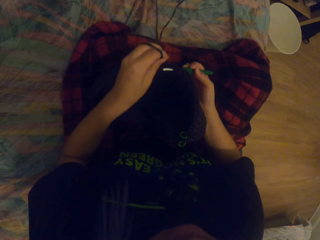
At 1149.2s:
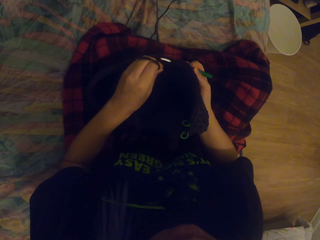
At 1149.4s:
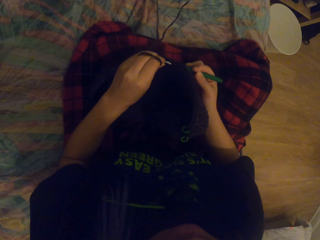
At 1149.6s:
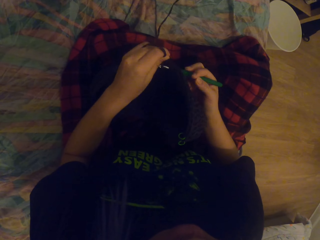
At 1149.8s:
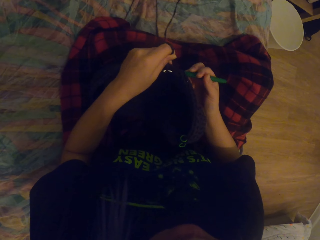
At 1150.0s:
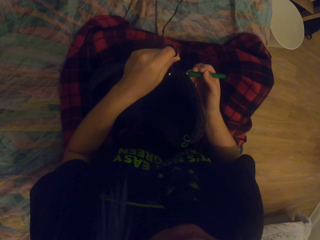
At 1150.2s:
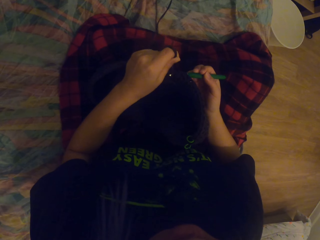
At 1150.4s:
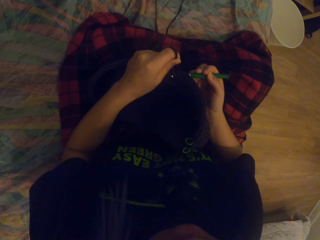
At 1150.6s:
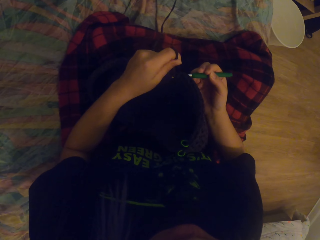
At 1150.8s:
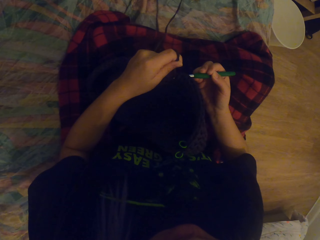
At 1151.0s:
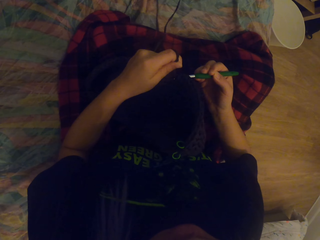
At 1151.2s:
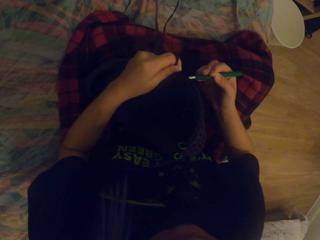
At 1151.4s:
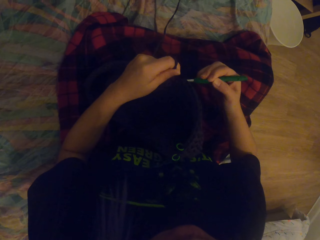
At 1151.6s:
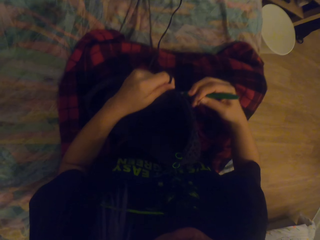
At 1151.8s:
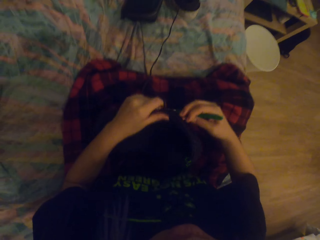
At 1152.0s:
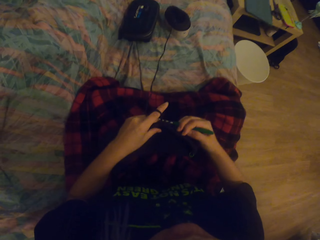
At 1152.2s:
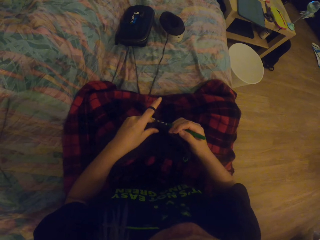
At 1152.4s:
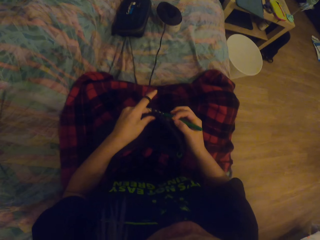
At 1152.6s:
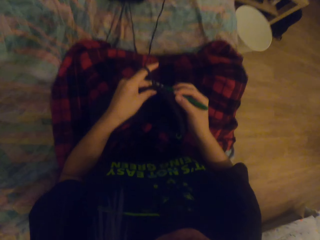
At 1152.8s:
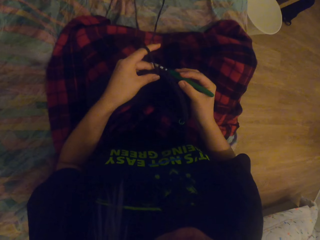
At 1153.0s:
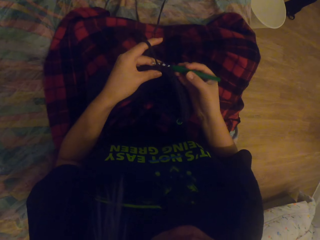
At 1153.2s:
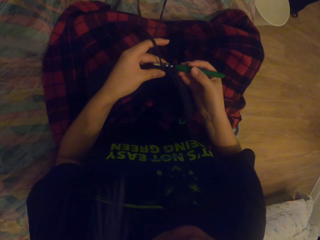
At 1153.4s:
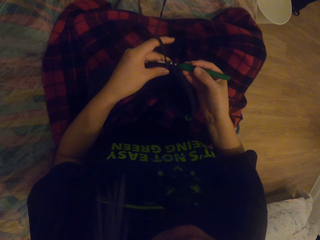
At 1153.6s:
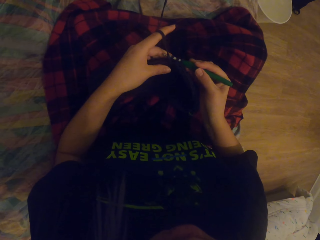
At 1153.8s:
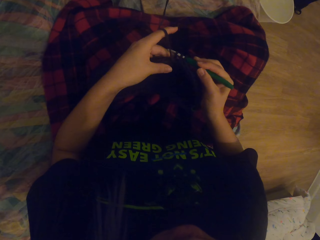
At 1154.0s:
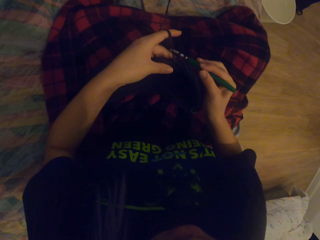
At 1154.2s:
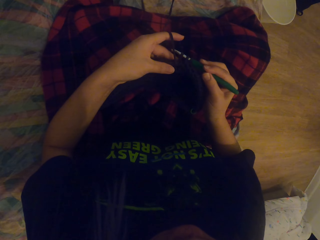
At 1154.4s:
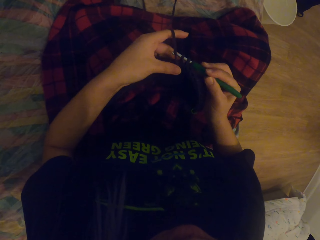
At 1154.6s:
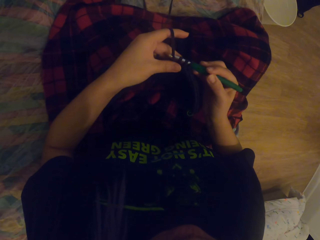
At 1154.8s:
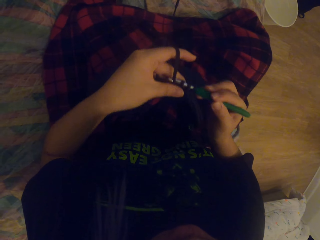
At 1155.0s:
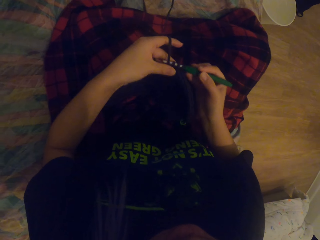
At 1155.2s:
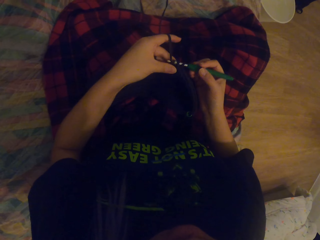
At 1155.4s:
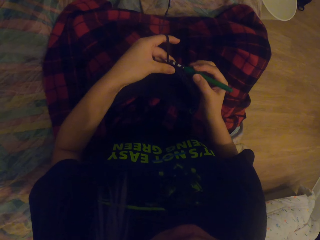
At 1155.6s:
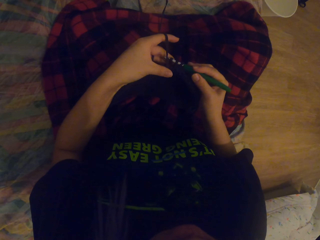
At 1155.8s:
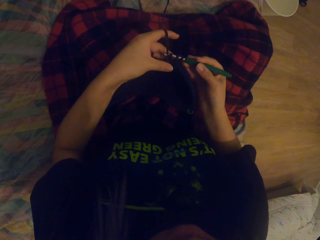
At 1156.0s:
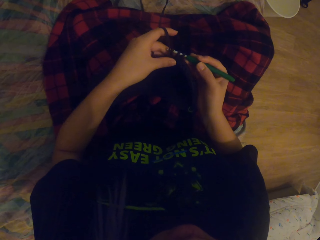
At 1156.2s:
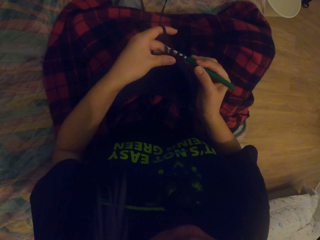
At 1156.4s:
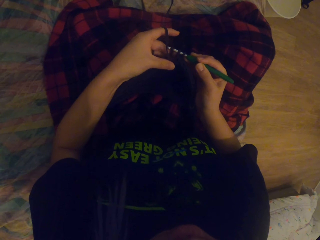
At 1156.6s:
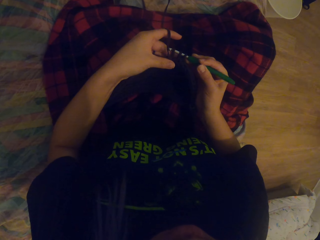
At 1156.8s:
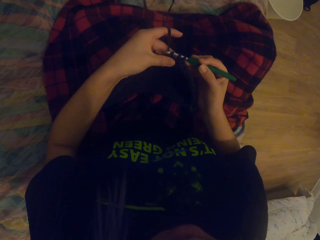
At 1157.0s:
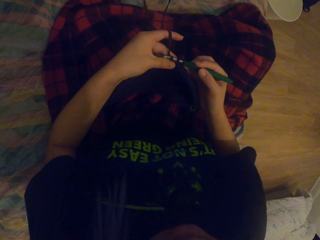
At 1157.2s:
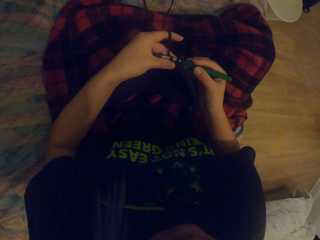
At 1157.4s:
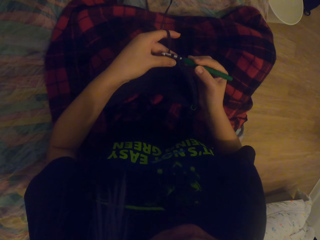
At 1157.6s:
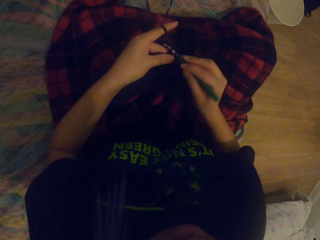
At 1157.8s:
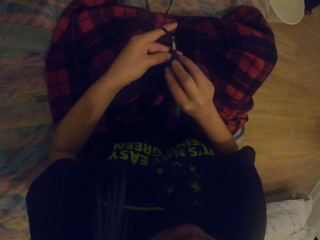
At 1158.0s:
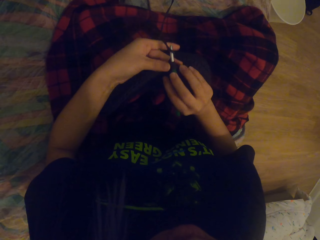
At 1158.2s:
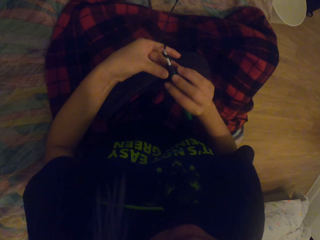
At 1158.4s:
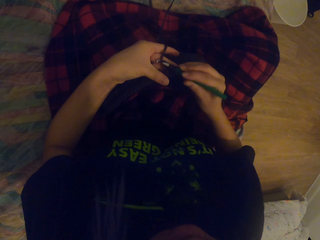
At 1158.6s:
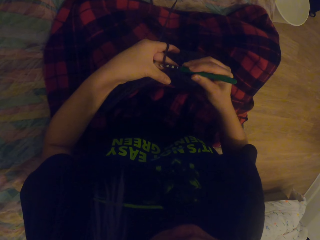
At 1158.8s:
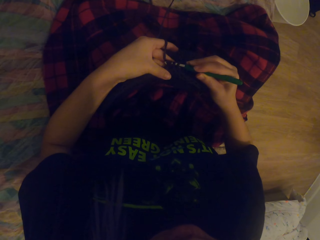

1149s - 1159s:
The camera wearer rolls the thread on the needle. They knit the fabric with the needle.

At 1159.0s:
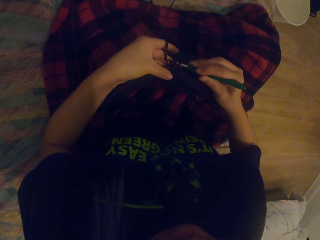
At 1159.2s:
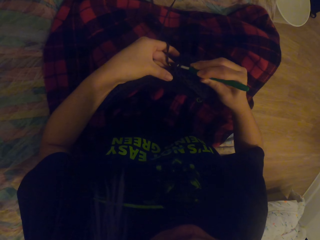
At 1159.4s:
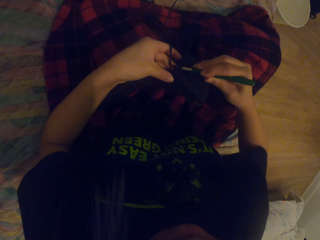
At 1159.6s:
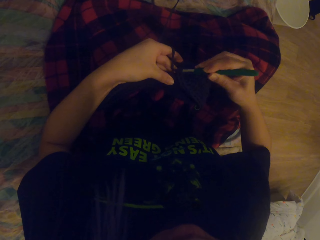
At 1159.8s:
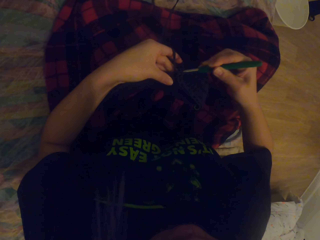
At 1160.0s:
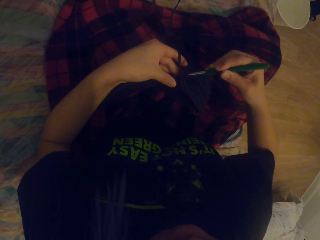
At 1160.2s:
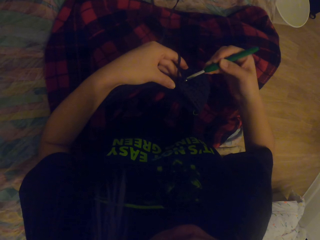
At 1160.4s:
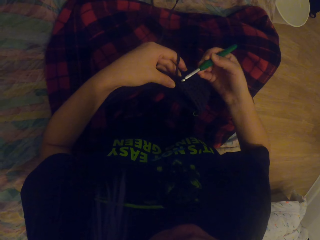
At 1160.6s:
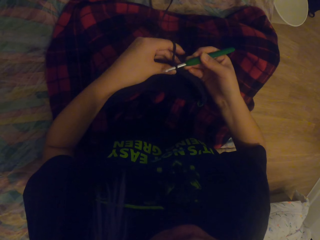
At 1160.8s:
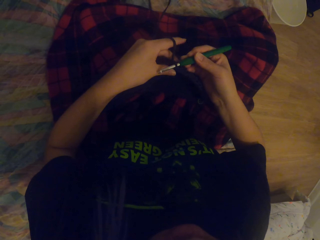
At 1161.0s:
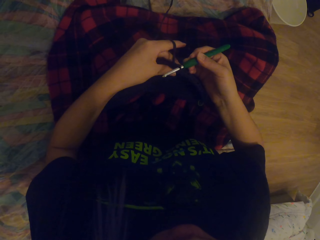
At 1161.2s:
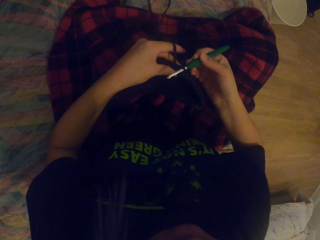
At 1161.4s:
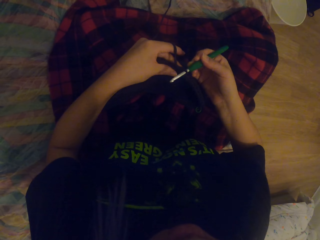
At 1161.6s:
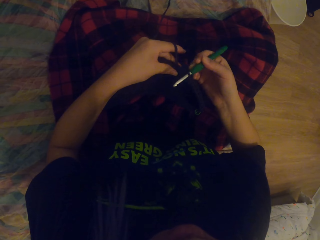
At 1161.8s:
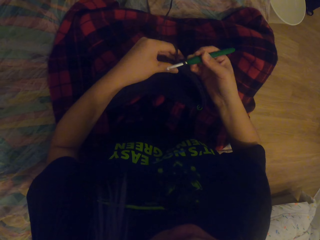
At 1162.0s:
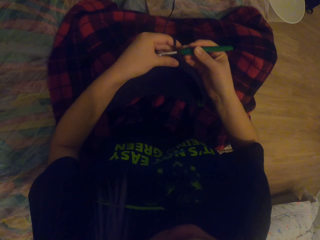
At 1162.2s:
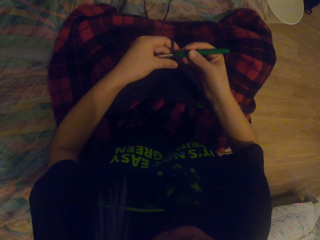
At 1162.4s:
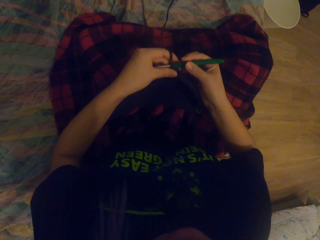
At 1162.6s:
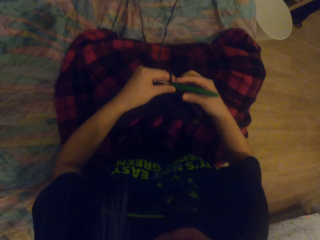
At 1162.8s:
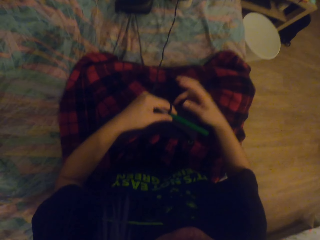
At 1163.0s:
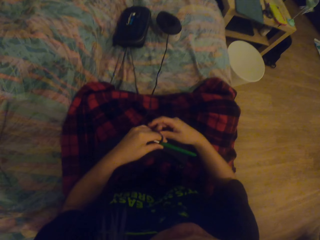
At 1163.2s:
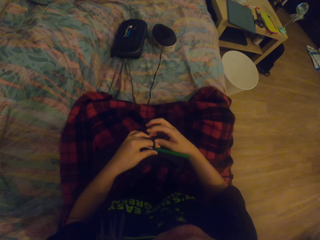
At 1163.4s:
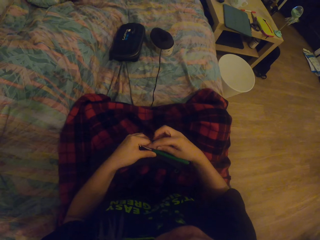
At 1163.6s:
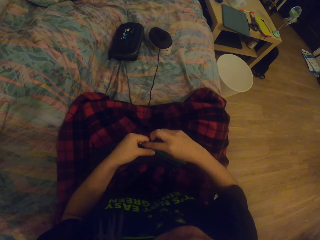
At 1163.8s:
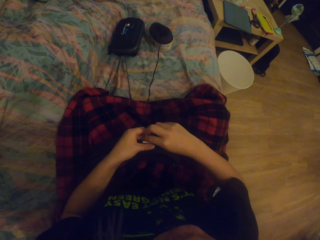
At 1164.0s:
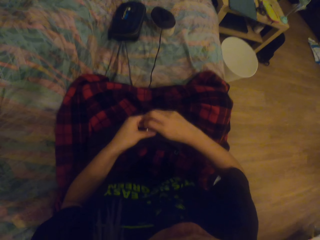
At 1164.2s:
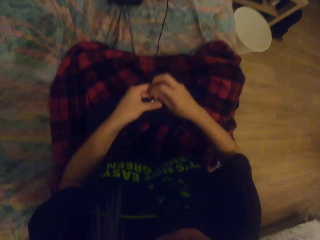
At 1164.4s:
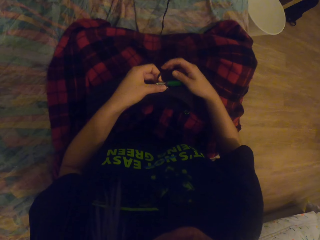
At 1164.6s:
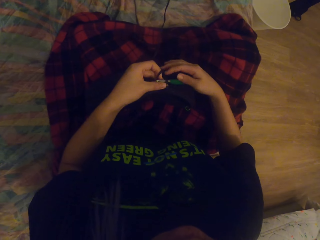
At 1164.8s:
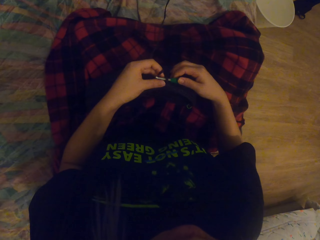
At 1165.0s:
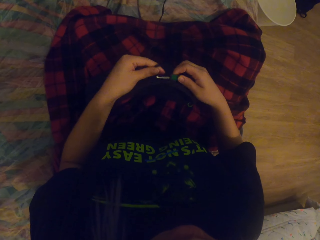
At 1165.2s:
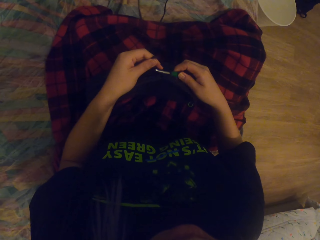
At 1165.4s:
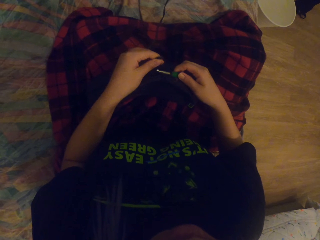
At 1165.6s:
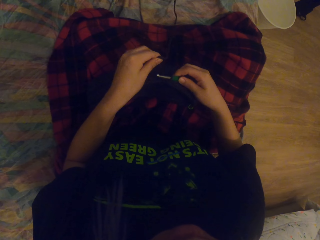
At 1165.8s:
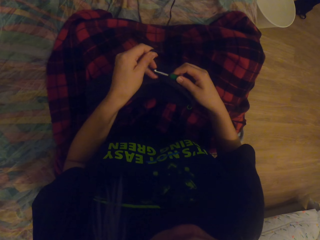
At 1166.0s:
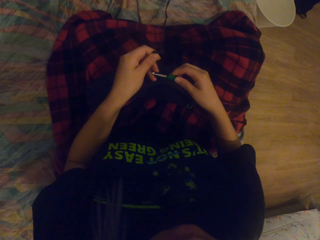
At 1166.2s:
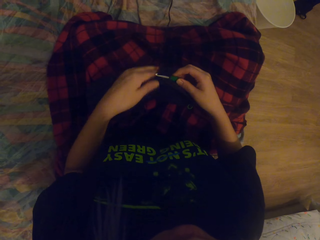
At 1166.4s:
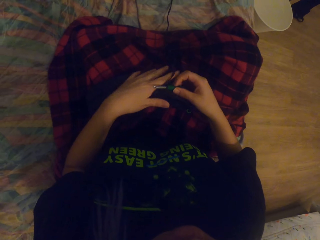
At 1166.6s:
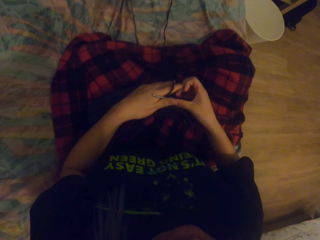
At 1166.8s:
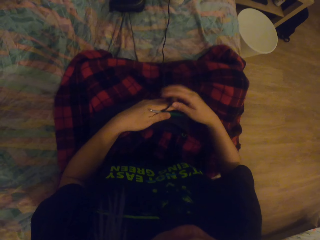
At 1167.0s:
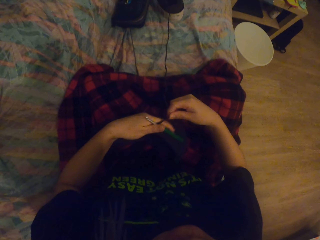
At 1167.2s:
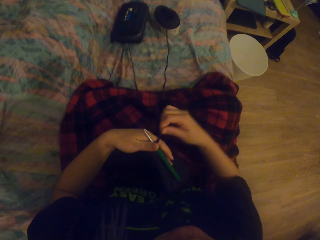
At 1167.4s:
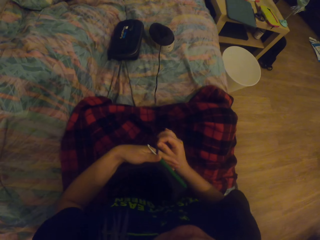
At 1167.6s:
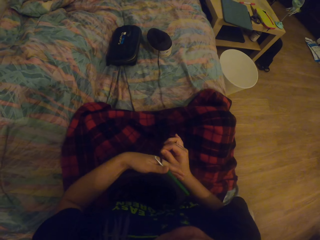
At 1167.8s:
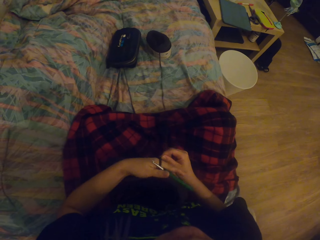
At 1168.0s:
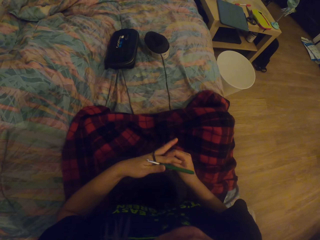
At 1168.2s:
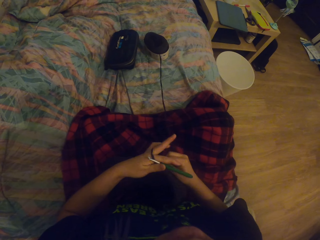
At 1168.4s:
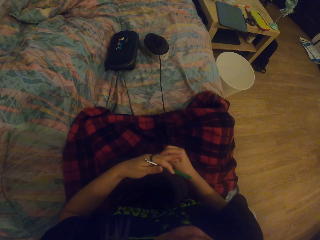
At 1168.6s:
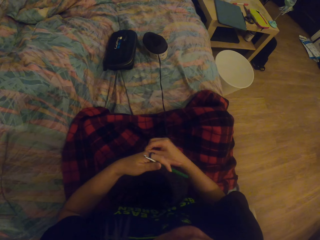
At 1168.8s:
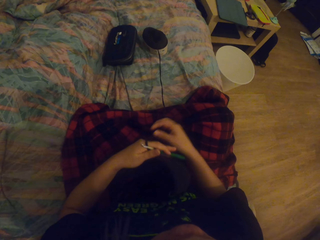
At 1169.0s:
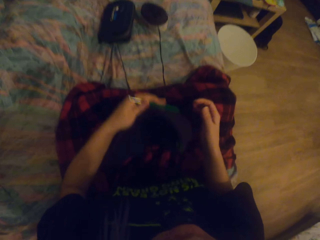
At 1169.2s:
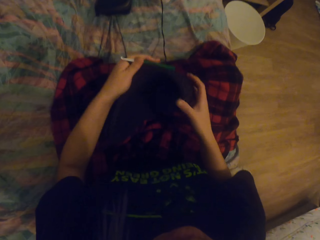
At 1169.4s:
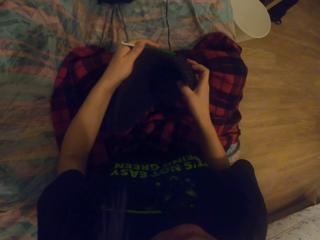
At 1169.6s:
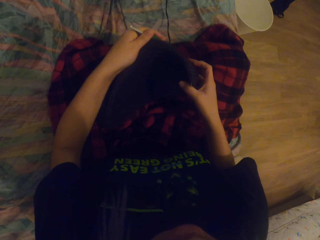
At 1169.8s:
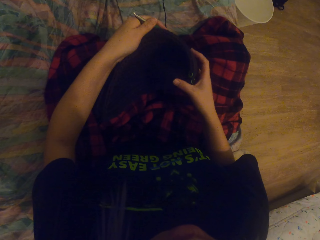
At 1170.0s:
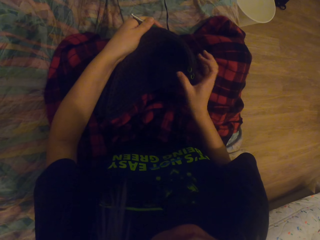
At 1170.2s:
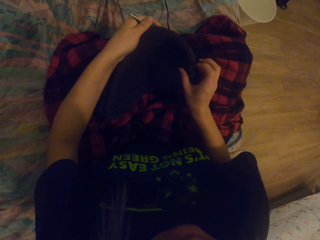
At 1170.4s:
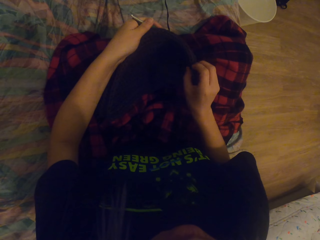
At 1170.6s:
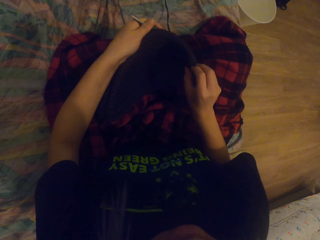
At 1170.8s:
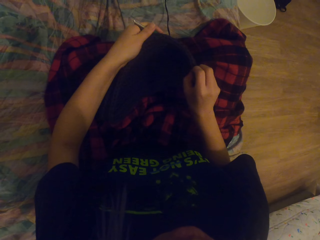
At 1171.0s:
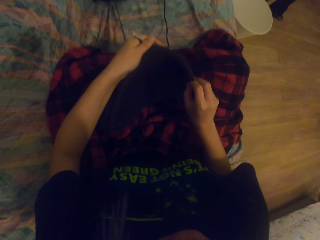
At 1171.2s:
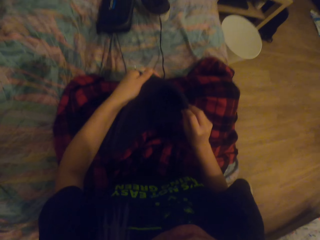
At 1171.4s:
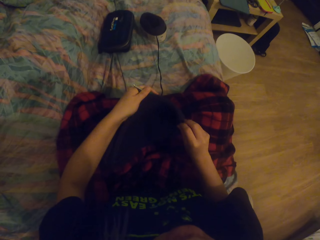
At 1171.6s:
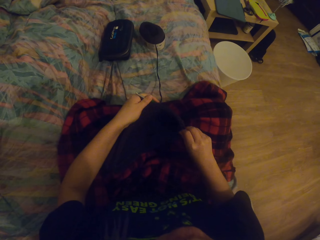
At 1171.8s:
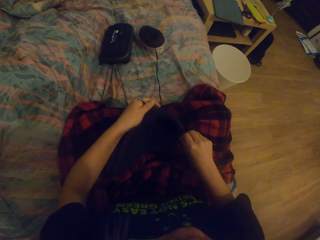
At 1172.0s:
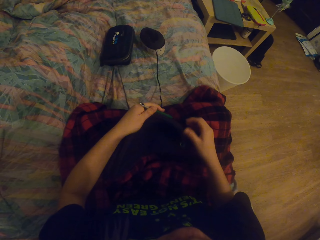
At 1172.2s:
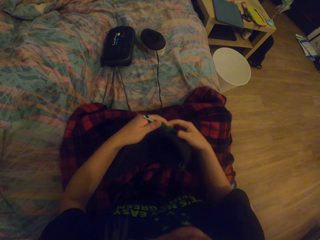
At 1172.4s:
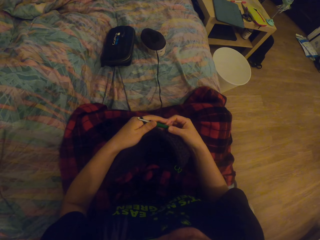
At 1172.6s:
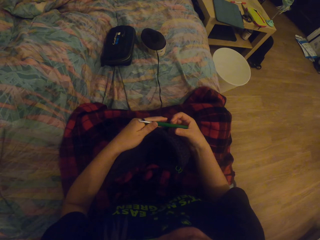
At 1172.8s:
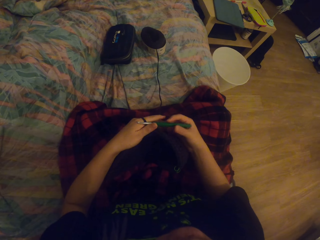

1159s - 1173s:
The camera wearer passes the needle to the left hand. They touch the thread. They touch the needle. They pull the thread. They pass the needle to the left hand. They roll the thread on the fingers. They touch the fabric. They touch the needle.
